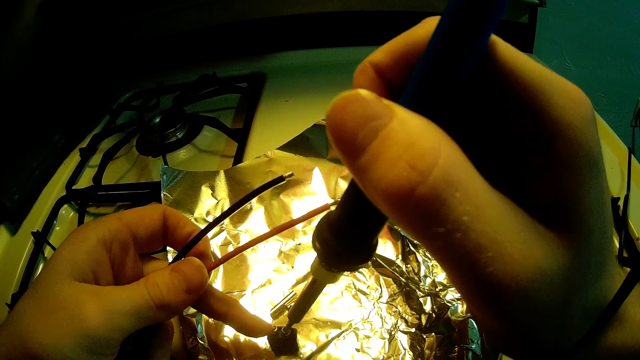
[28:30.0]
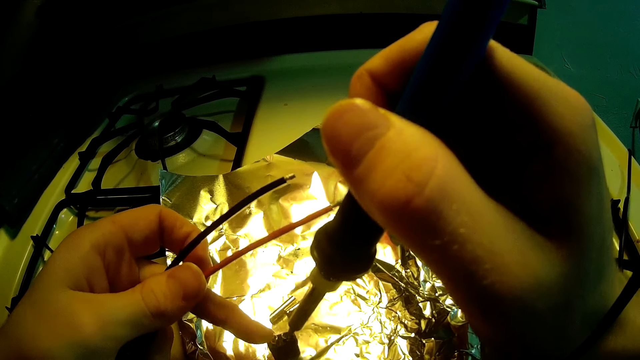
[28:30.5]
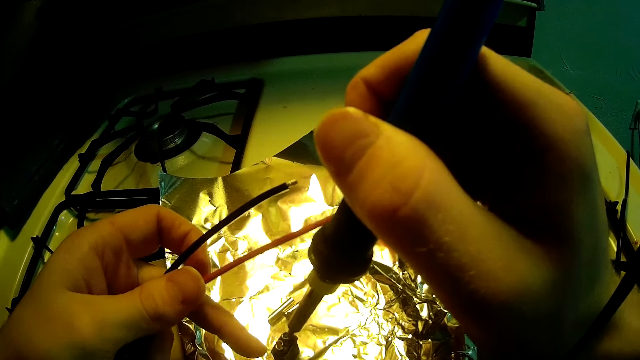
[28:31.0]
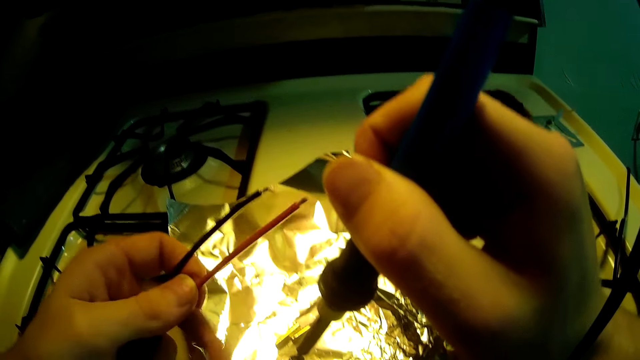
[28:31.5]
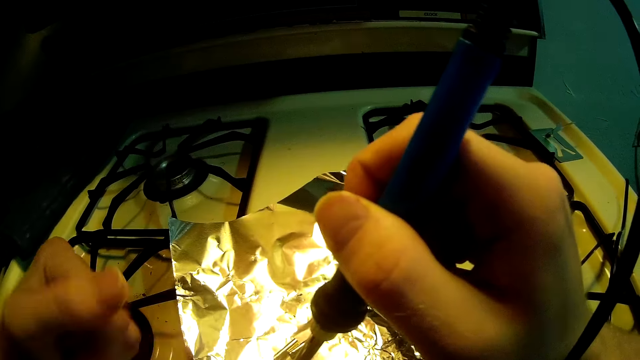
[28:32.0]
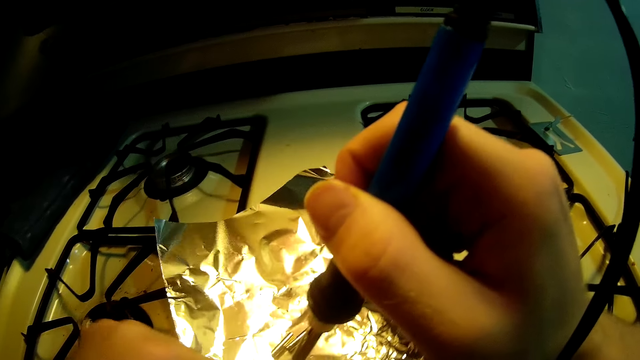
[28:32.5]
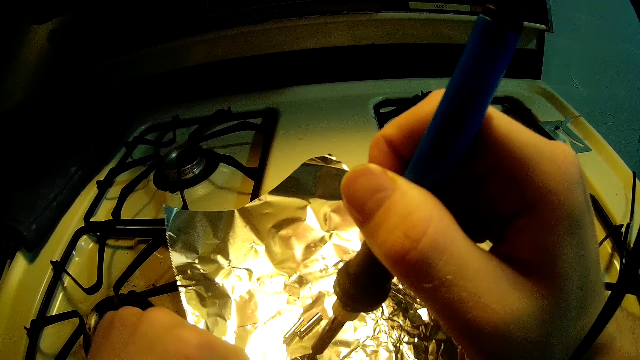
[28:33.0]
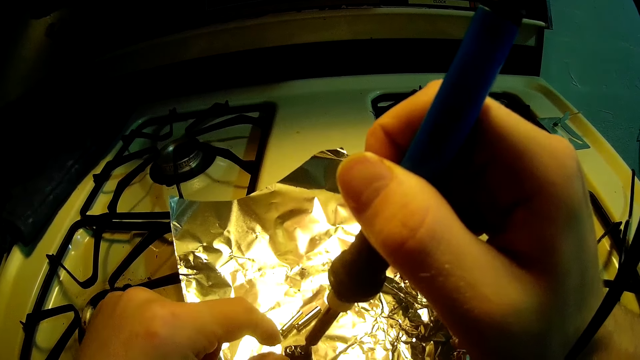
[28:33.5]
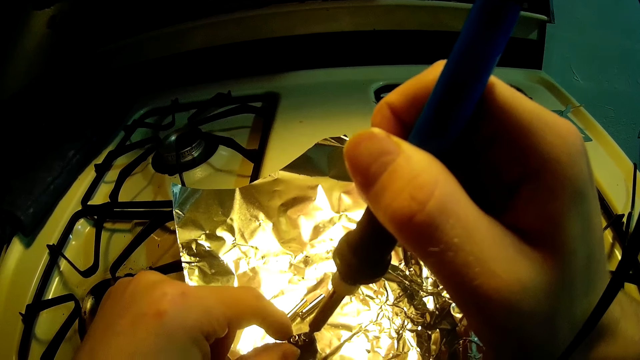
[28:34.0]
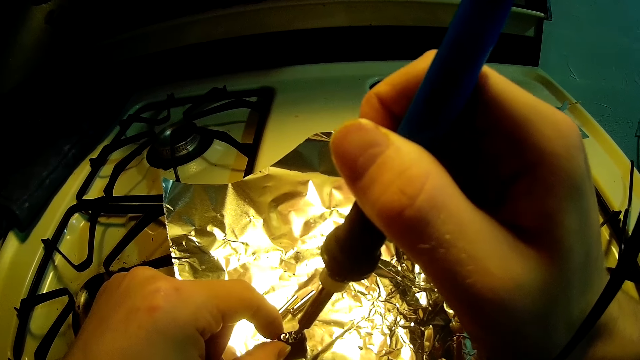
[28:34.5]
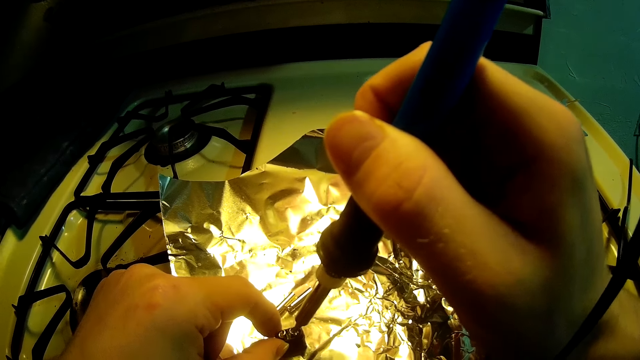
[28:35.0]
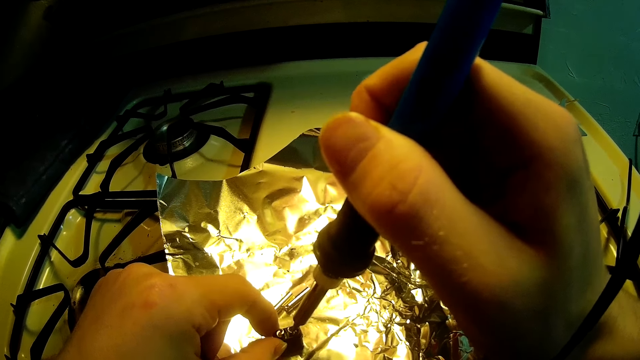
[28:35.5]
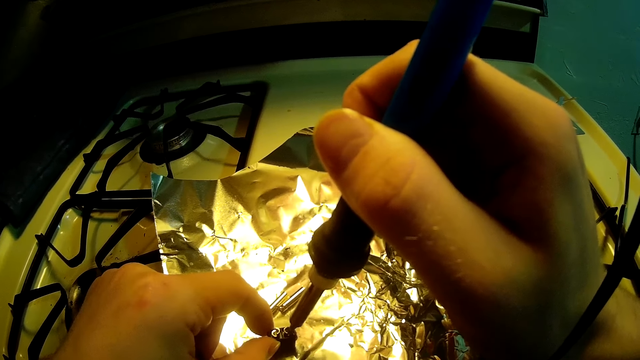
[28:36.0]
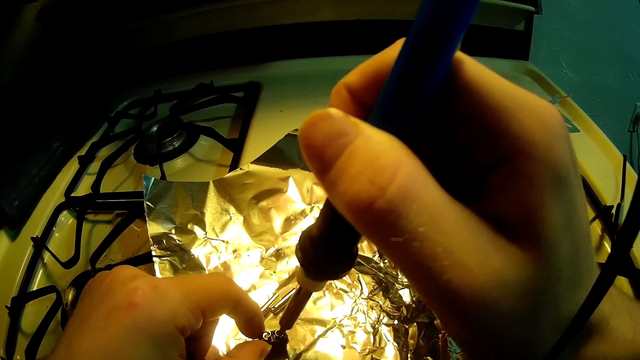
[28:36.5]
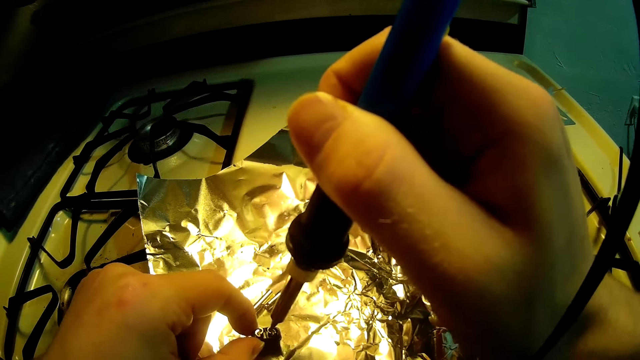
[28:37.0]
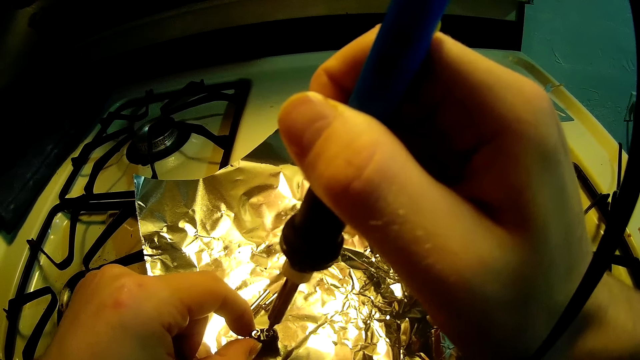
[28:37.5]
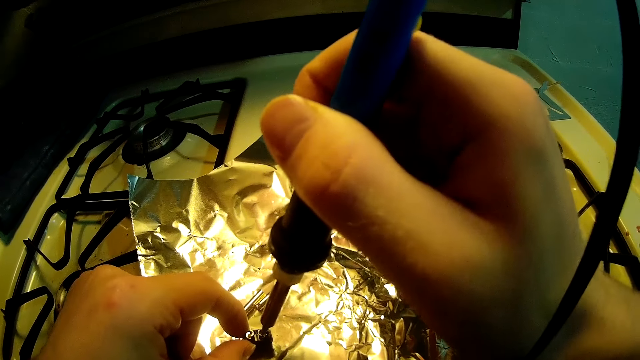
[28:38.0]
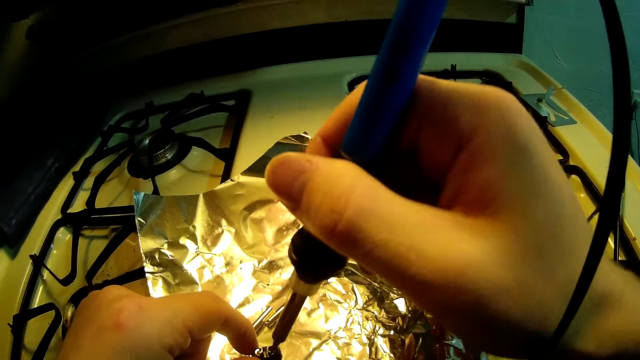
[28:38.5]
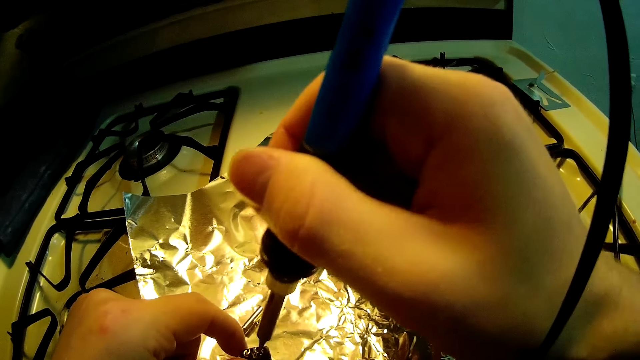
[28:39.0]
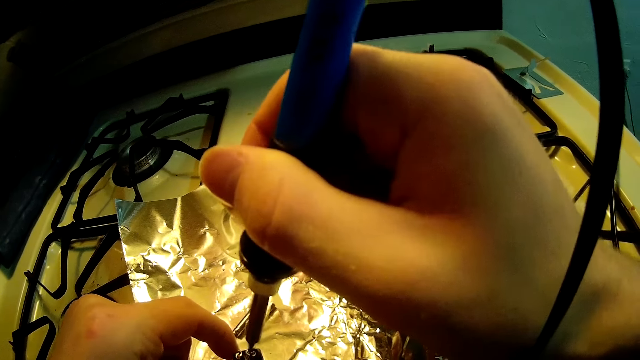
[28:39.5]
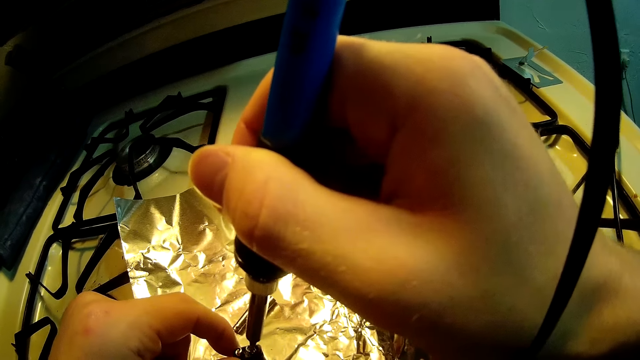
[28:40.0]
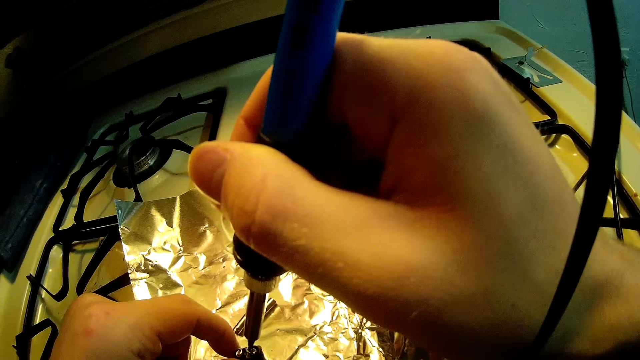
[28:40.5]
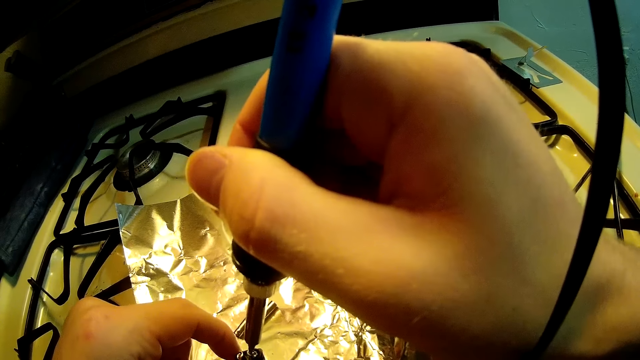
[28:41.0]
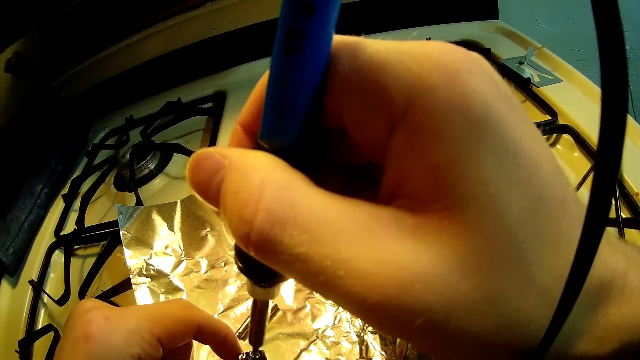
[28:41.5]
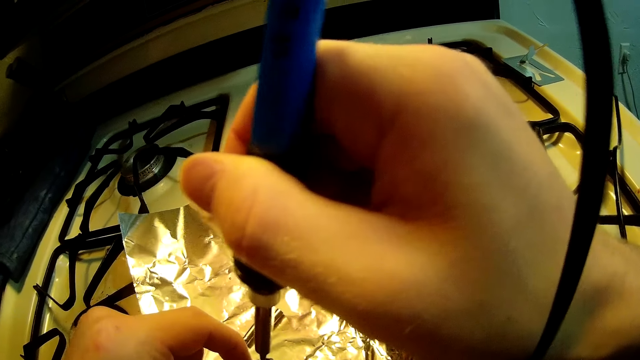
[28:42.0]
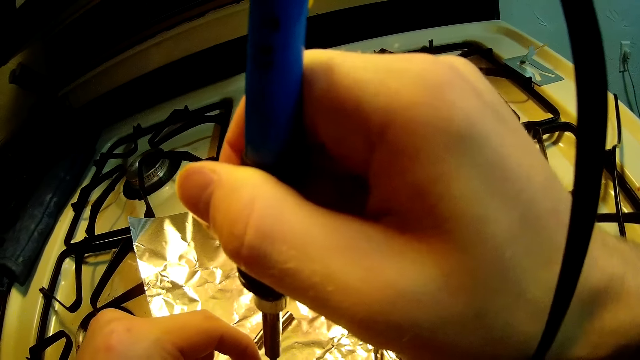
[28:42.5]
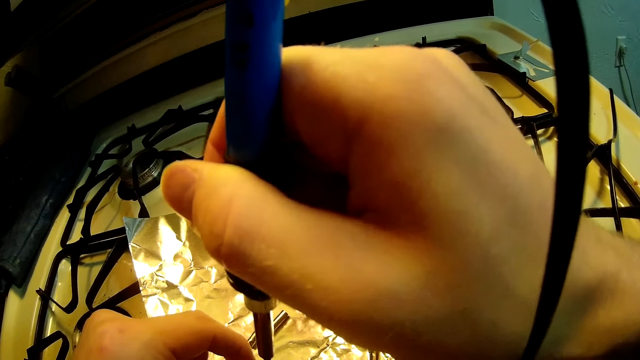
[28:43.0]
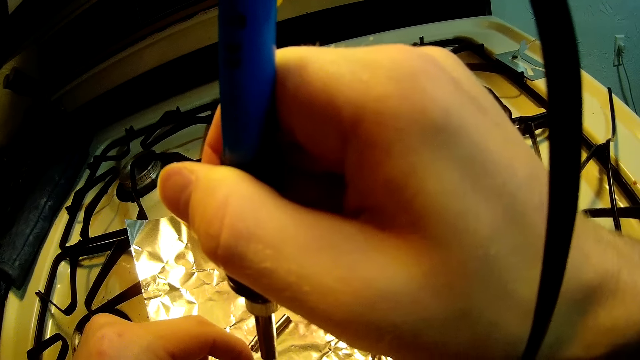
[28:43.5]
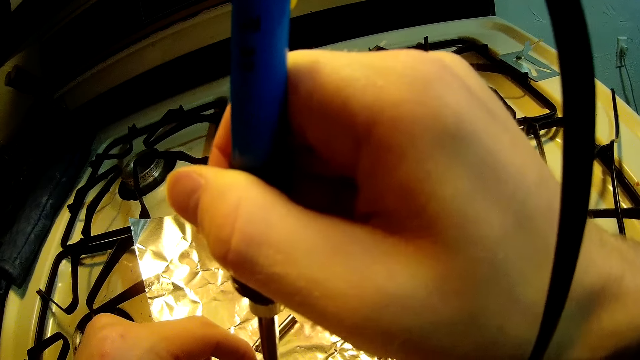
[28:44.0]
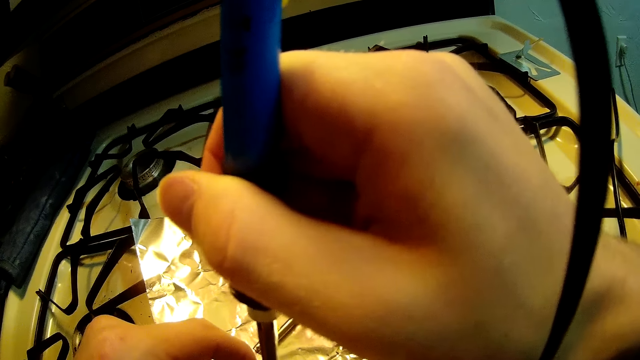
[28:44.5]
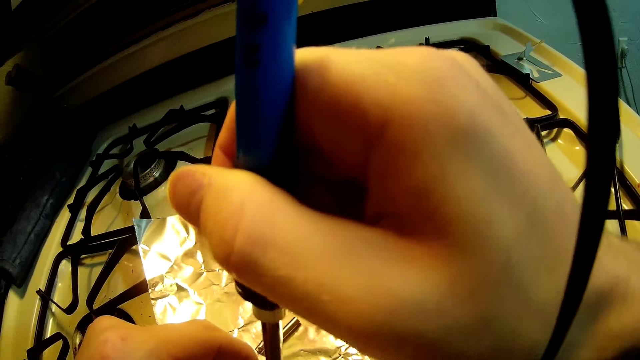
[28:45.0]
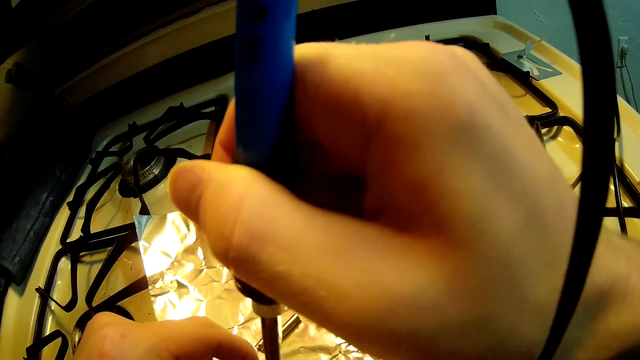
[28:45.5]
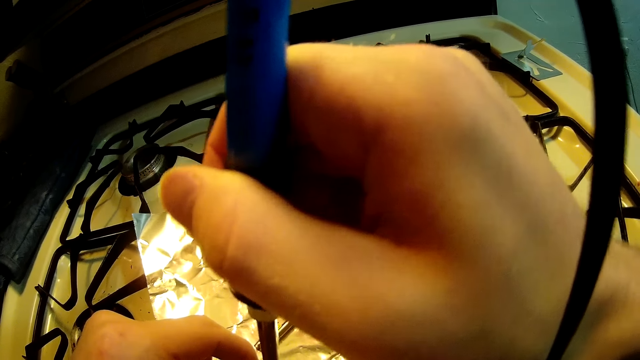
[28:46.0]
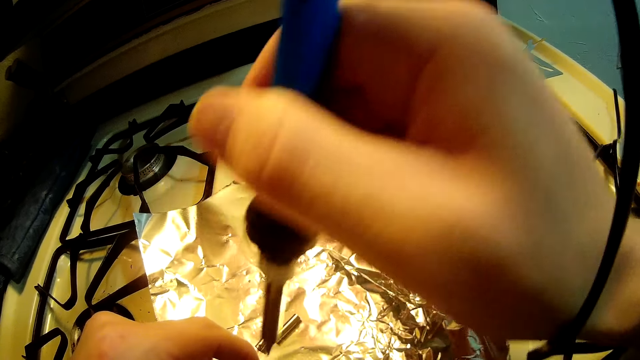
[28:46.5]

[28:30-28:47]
The camera wearer folds his left hand. He stretches his finger. He holds the fuse with his left hand. He moves his right hand.
